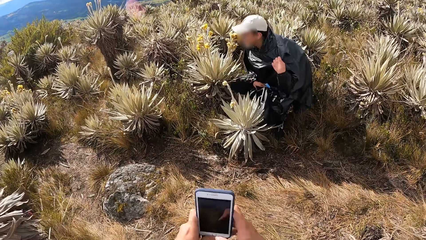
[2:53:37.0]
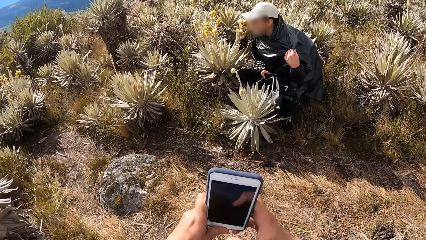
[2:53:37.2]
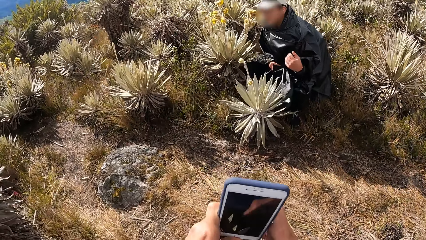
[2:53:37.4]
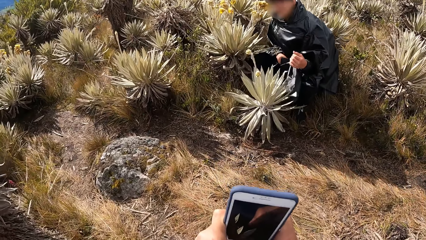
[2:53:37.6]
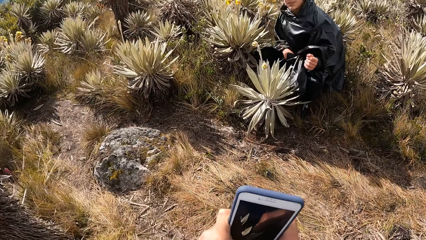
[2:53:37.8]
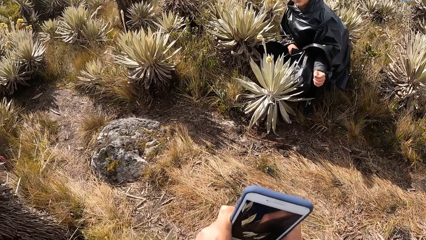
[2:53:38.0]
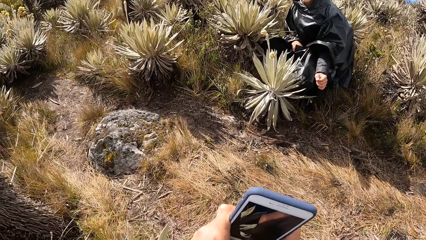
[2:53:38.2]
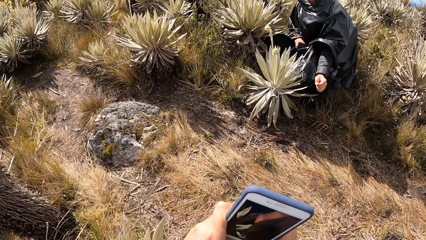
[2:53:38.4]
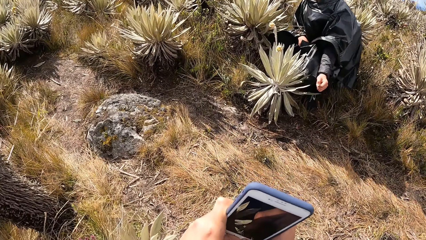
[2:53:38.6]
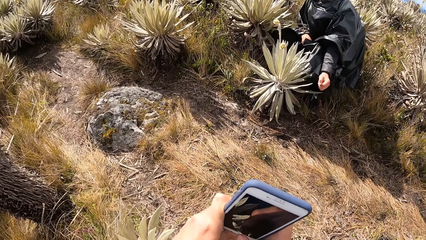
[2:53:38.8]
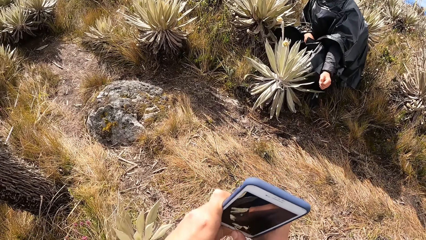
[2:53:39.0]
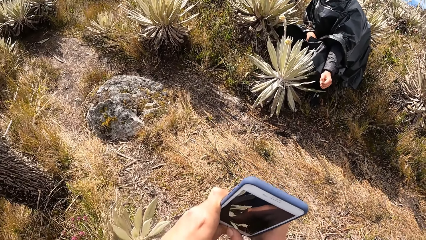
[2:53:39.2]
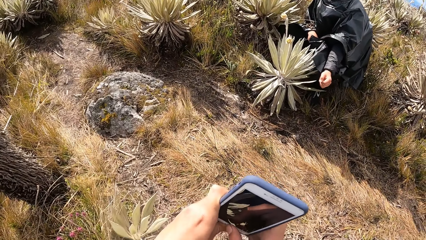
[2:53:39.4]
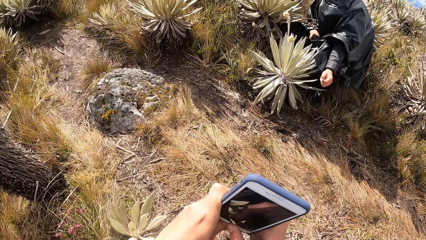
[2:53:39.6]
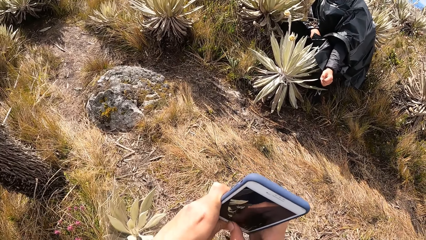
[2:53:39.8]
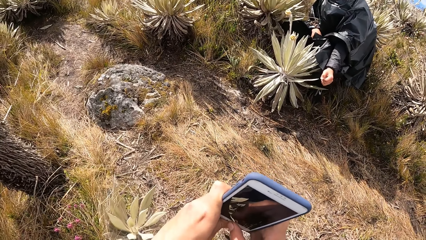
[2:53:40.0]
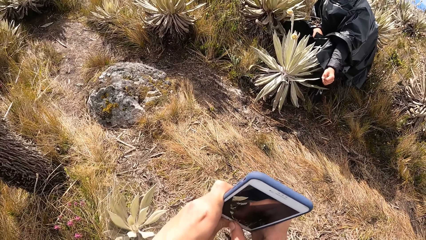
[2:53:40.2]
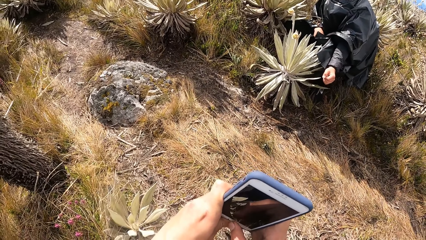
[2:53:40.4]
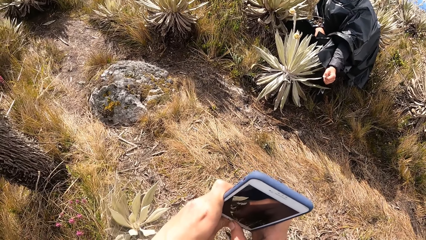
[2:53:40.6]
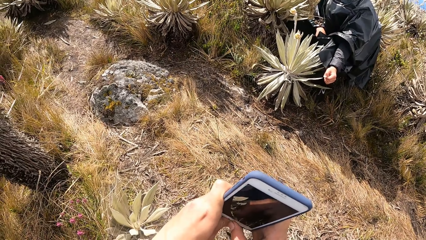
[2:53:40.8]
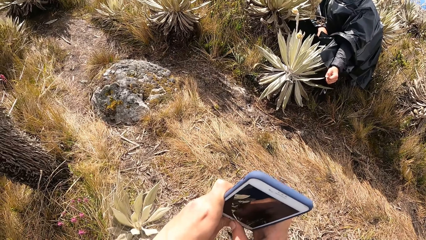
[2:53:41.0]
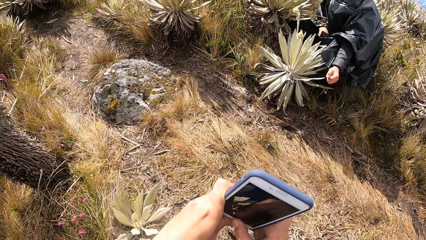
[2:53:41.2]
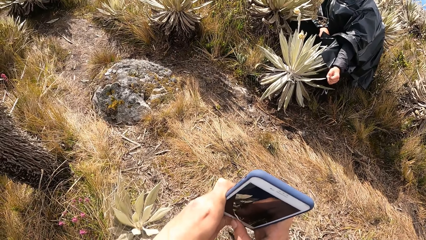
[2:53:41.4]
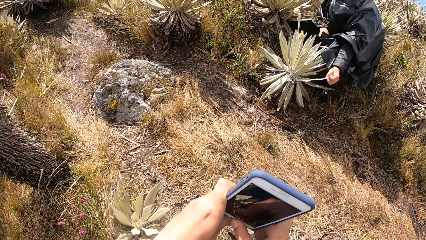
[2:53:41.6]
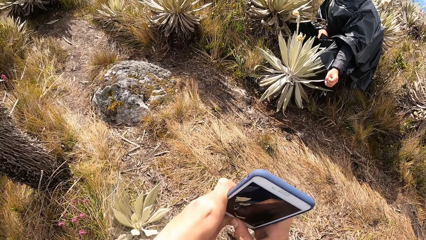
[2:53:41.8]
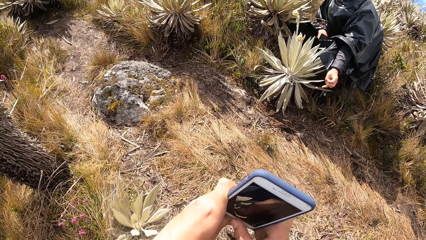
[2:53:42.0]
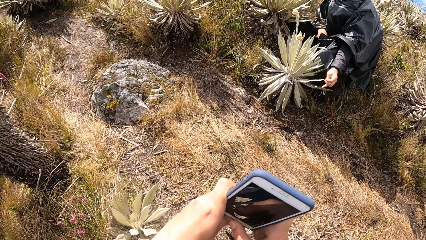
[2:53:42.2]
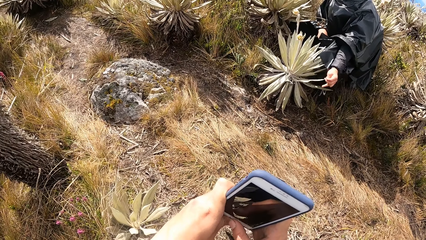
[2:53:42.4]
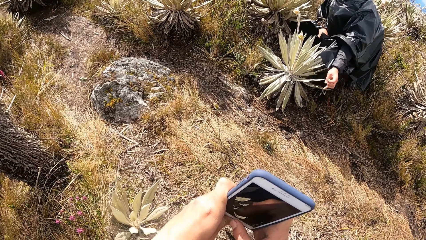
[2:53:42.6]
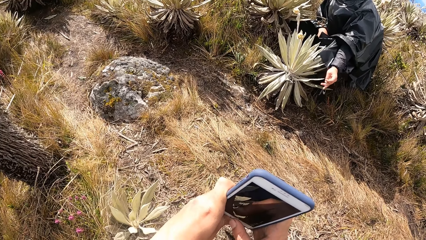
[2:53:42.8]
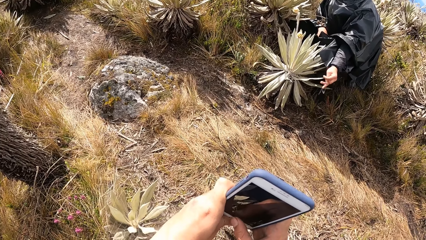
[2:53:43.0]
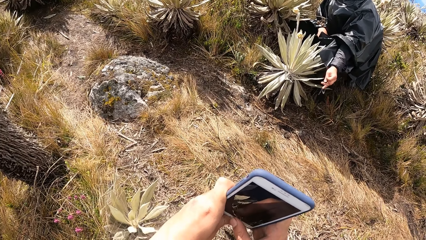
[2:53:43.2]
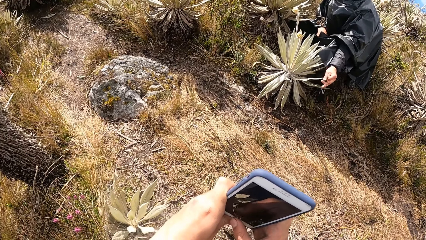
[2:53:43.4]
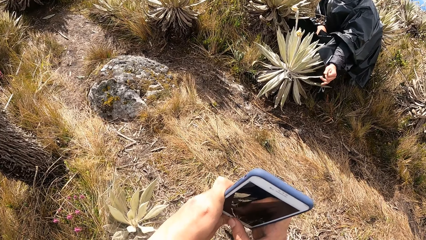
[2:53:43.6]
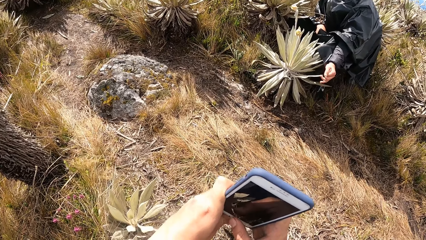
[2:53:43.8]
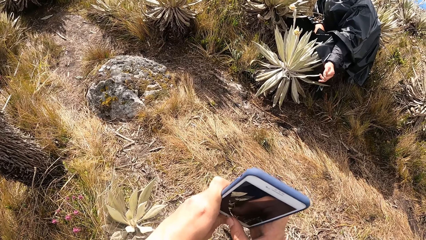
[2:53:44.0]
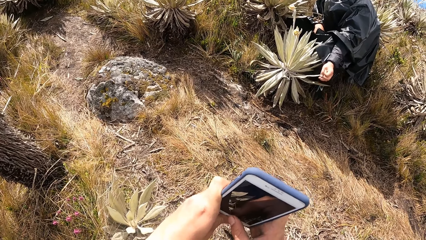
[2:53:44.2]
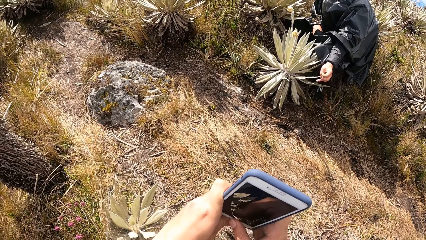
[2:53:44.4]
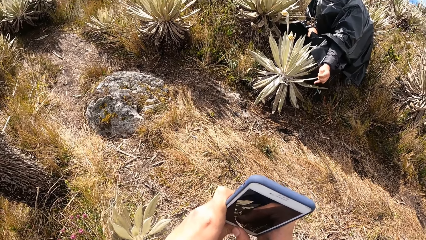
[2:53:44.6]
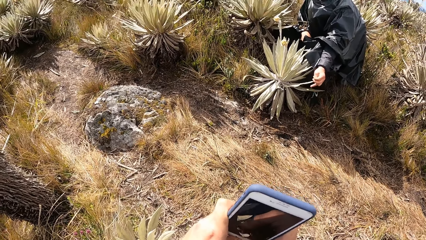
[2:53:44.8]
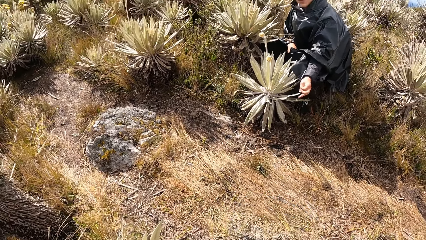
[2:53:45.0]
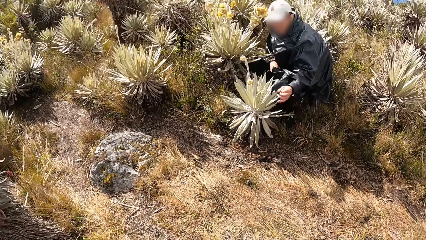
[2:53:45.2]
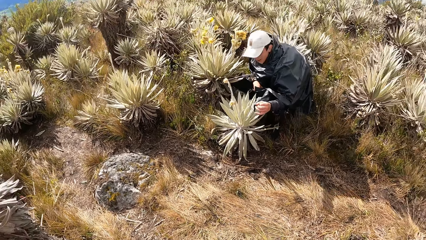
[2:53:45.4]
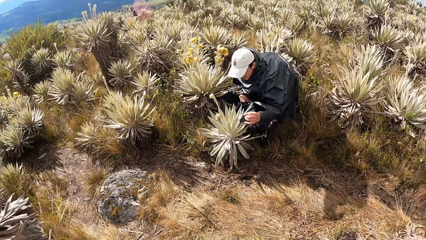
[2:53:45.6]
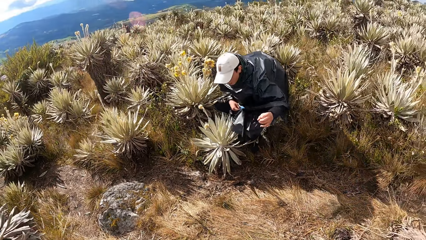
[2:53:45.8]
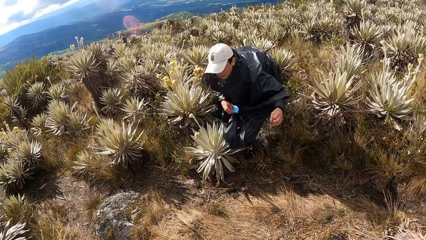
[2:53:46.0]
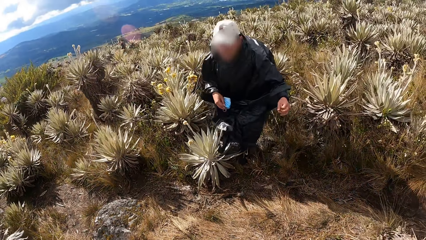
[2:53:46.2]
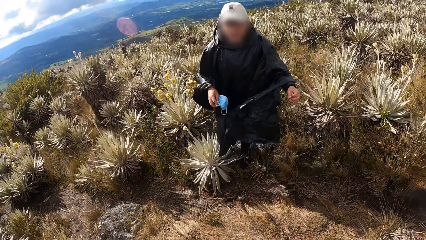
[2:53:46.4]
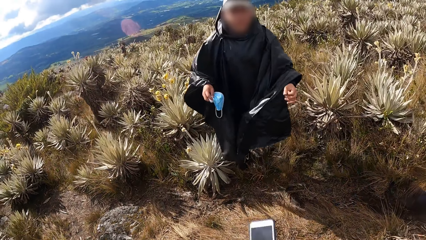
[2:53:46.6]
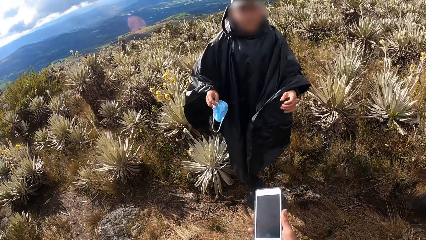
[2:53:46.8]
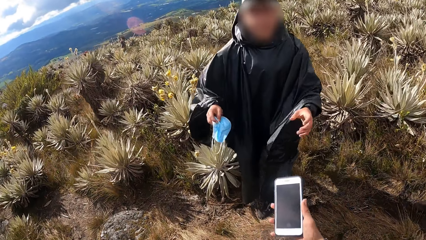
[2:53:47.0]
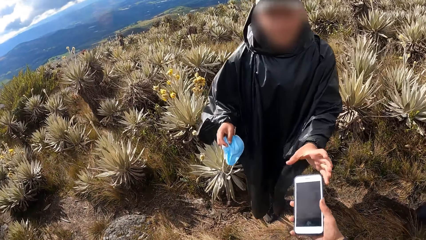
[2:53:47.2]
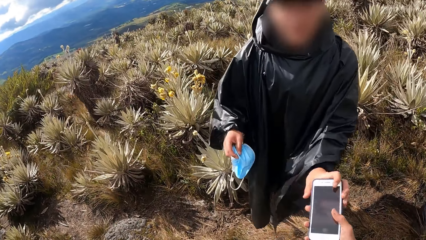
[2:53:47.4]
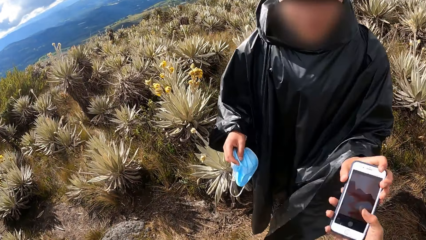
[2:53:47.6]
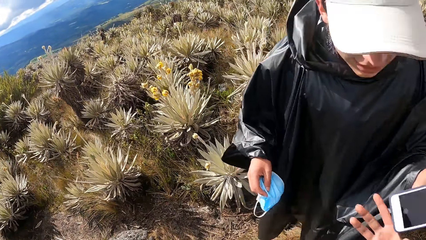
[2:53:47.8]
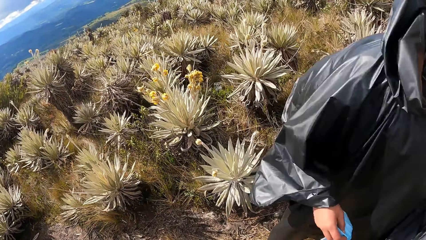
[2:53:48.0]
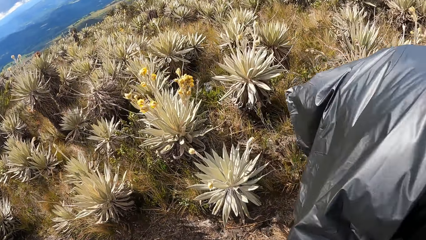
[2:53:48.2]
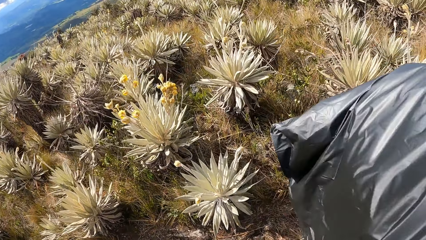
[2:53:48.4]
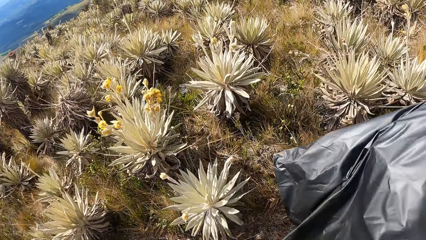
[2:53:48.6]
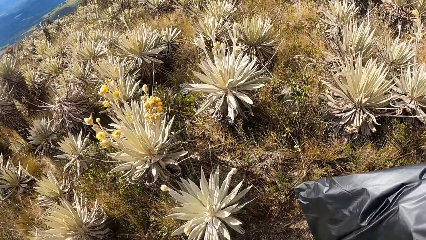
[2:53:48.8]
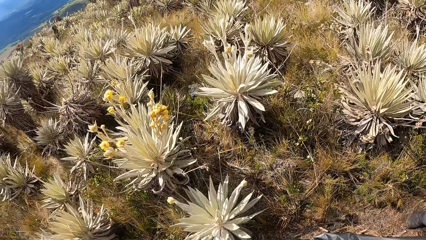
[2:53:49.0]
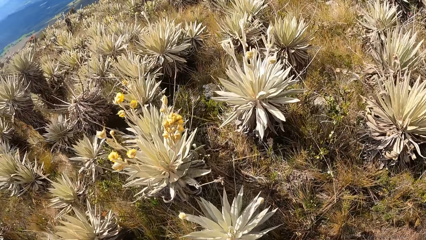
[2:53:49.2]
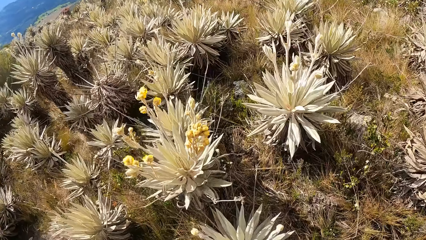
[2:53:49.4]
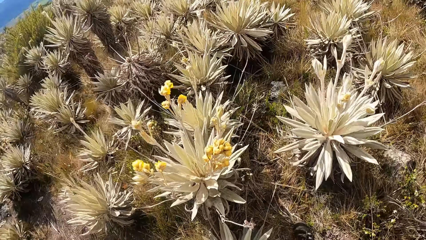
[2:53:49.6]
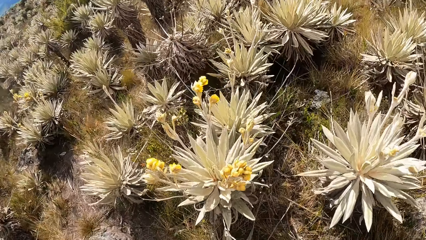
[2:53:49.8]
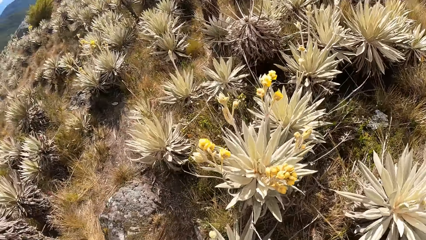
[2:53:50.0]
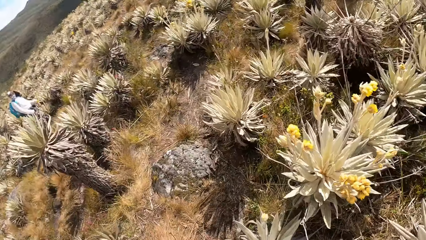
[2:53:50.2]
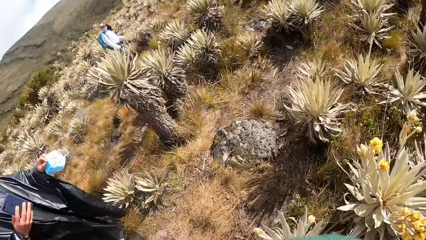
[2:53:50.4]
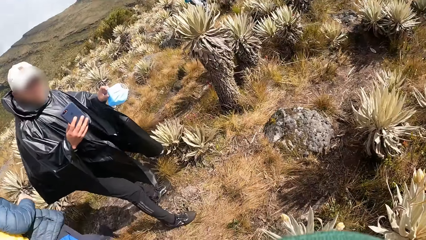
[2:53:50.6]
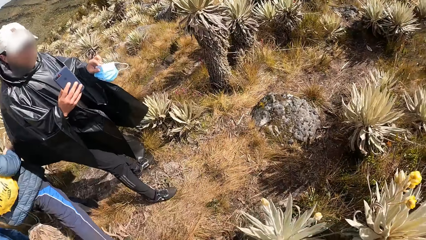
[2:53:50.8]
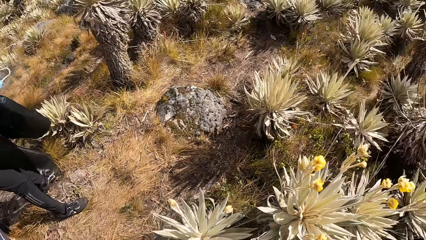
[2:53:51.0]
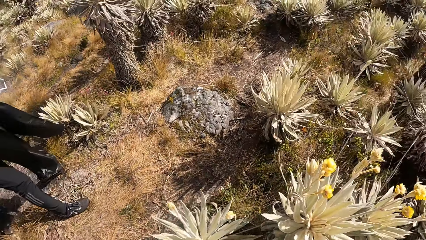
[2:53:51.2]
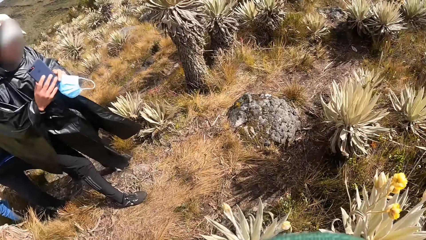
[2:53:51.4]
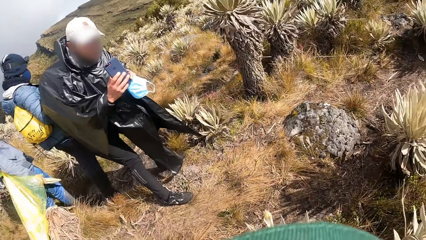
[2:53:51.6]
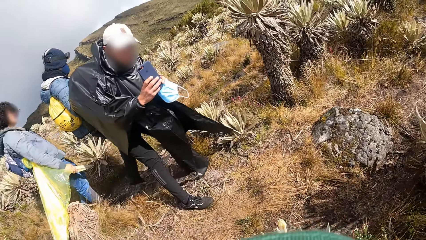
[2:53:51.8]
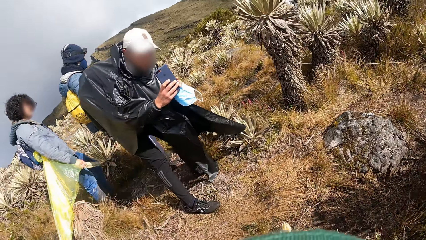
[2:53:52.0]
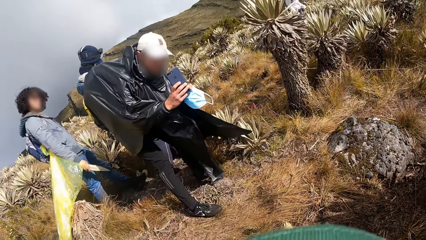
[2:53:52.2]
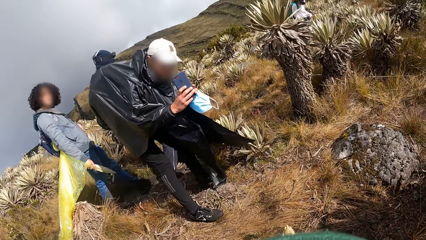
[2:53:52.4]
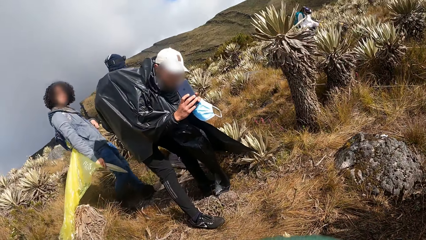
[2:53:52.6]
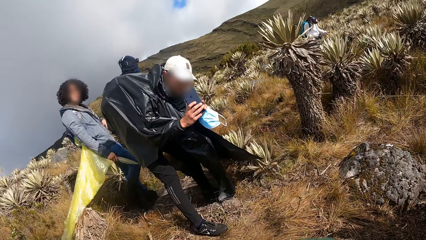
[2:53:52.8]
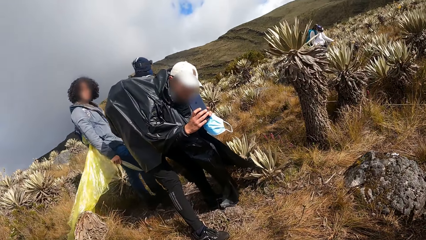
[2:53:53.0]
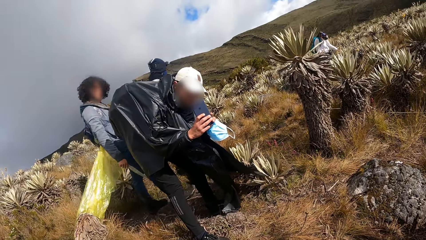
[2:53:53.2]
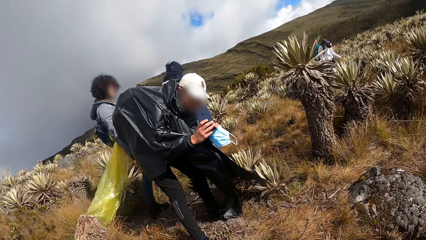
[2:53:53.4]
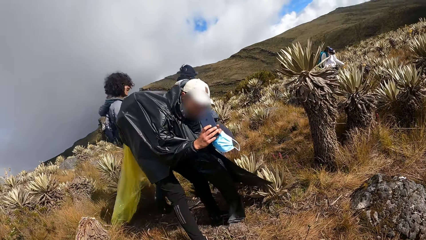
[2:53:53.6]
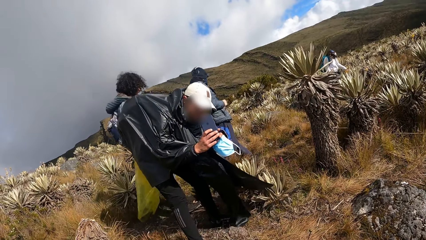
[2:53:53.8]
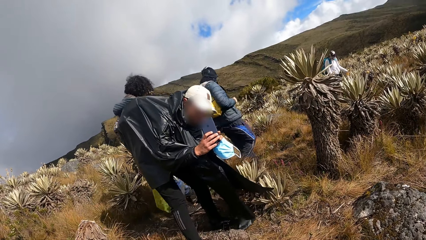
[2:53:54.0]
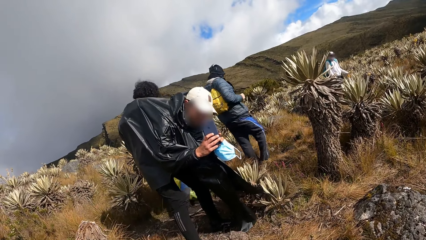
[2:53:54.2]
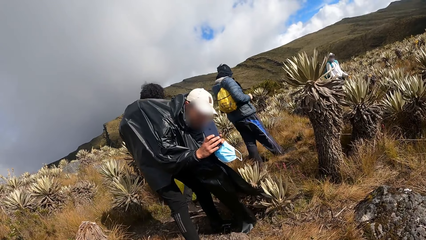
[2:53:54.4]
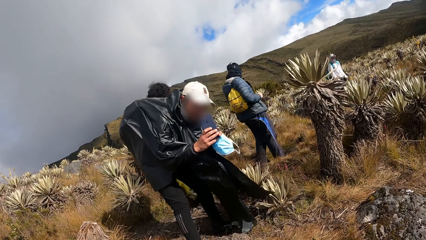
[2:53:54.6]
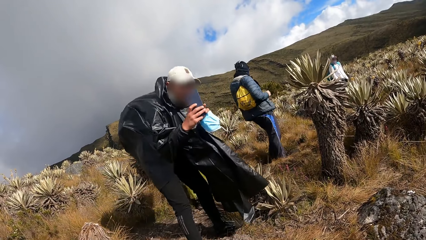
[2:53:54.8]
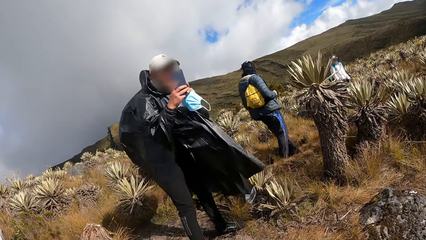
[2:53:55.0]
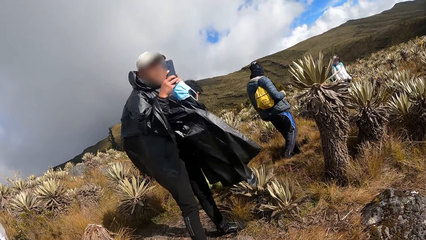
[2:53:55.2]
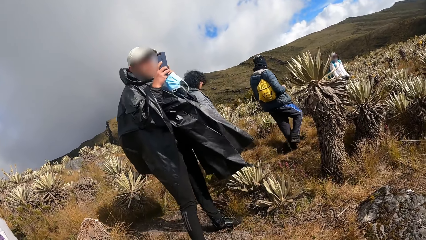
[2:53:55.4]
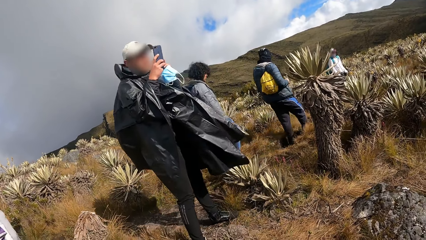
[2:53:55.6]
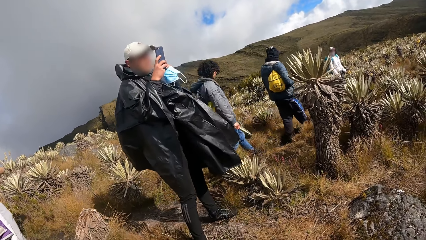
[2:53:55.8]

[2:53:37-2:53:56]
A man squats on the desert. The camera wearer takes a photo of the man ahead with the phone. Another man stands up. The camera wearer gives the other man the phone. They look around. They walk ahead. They look around. The other man takes a photo with the phone. The camera wearer looks ahead.
